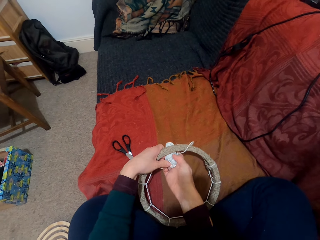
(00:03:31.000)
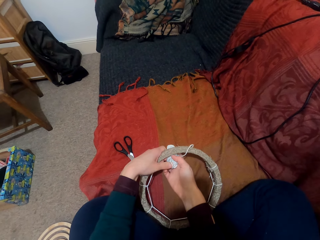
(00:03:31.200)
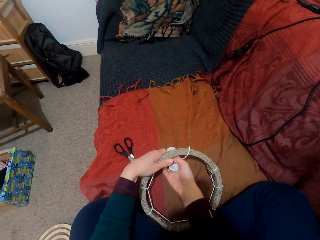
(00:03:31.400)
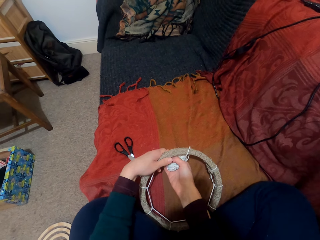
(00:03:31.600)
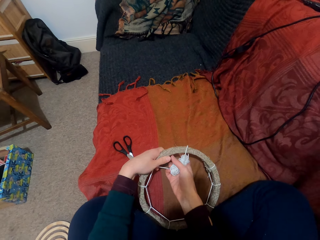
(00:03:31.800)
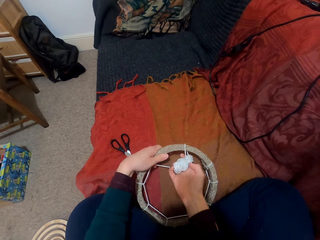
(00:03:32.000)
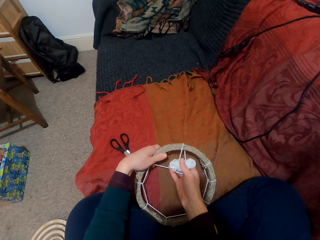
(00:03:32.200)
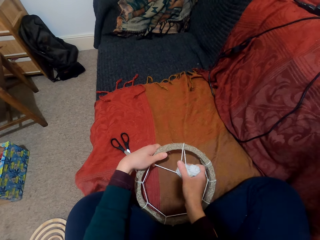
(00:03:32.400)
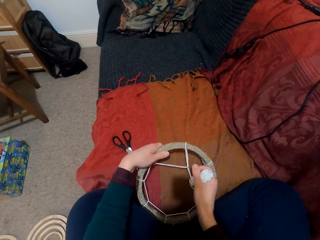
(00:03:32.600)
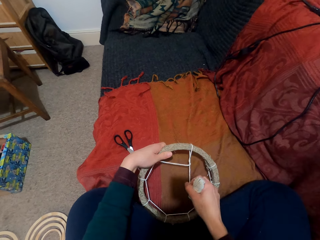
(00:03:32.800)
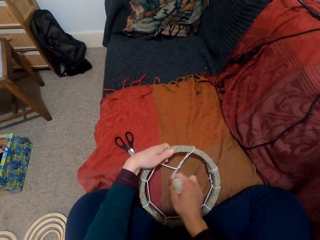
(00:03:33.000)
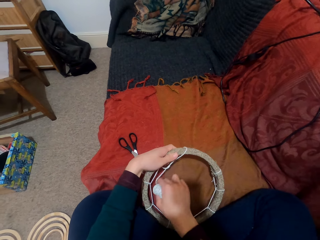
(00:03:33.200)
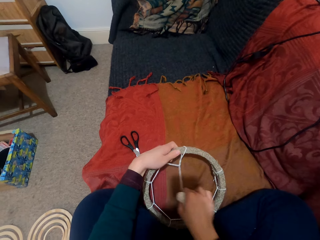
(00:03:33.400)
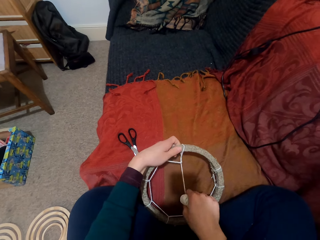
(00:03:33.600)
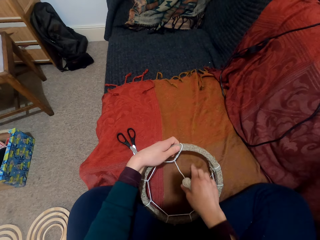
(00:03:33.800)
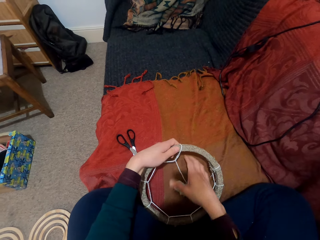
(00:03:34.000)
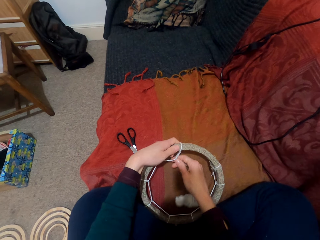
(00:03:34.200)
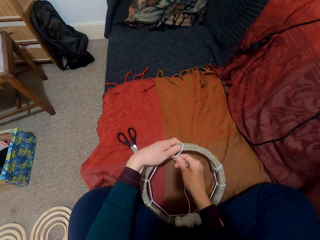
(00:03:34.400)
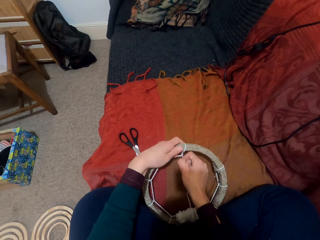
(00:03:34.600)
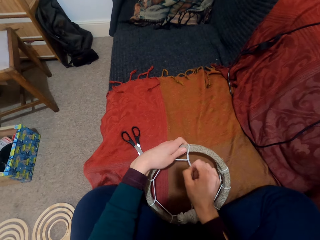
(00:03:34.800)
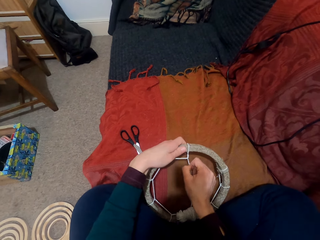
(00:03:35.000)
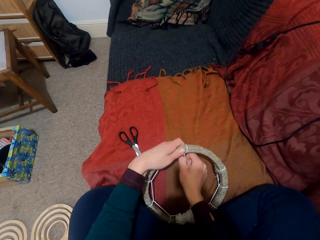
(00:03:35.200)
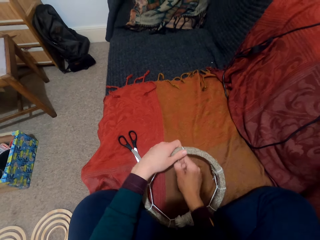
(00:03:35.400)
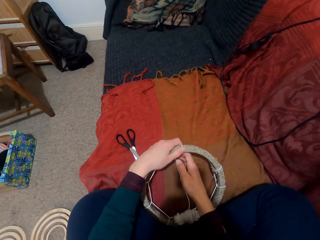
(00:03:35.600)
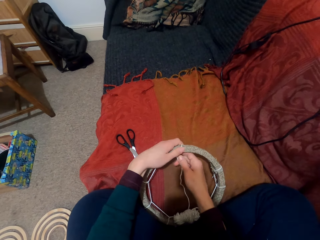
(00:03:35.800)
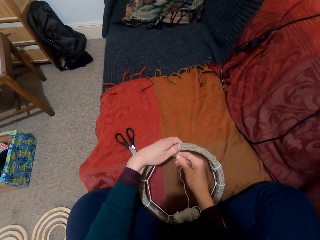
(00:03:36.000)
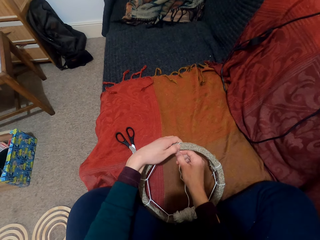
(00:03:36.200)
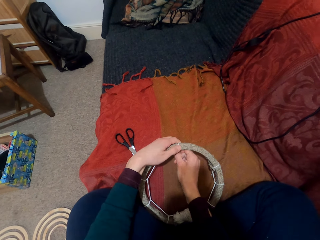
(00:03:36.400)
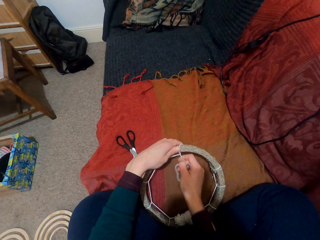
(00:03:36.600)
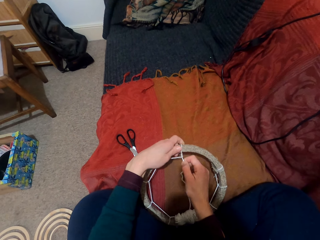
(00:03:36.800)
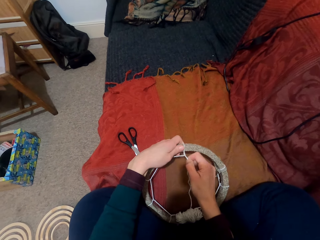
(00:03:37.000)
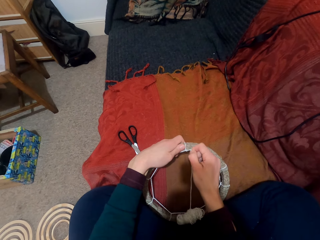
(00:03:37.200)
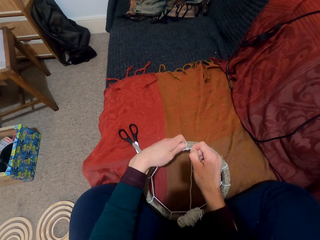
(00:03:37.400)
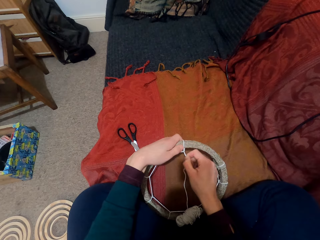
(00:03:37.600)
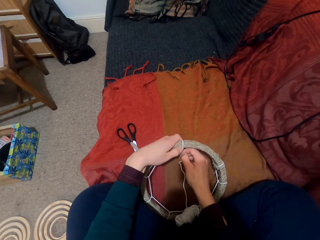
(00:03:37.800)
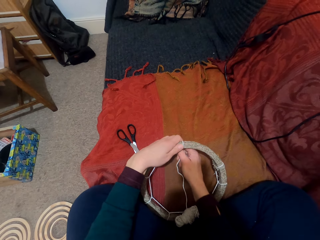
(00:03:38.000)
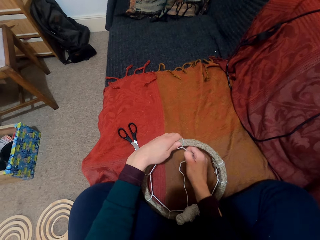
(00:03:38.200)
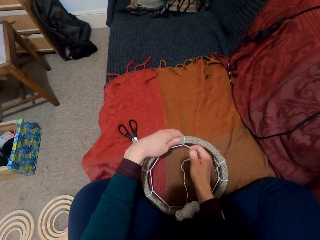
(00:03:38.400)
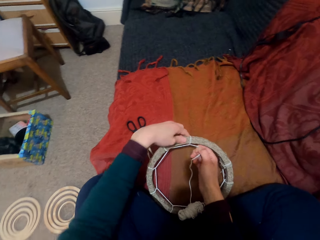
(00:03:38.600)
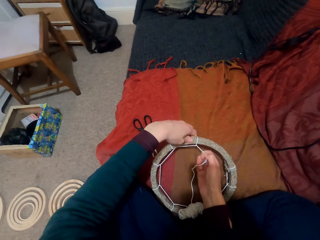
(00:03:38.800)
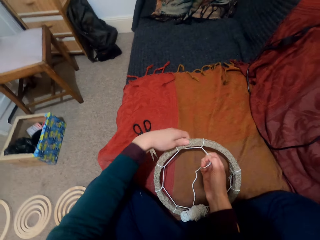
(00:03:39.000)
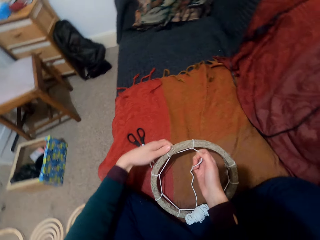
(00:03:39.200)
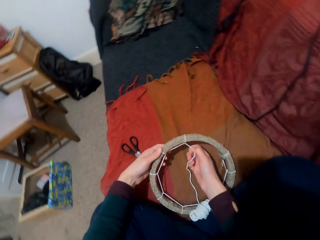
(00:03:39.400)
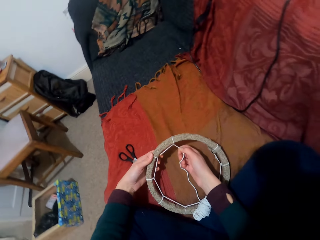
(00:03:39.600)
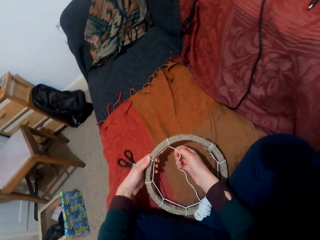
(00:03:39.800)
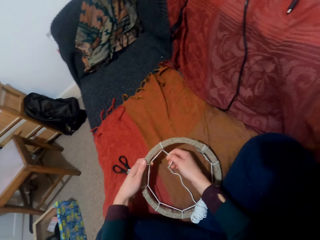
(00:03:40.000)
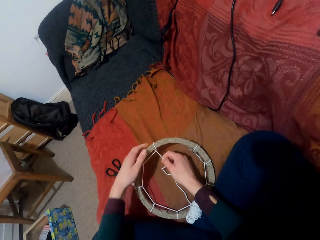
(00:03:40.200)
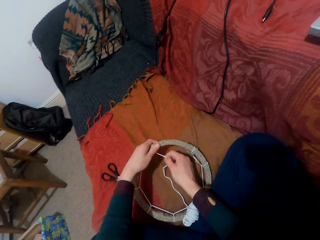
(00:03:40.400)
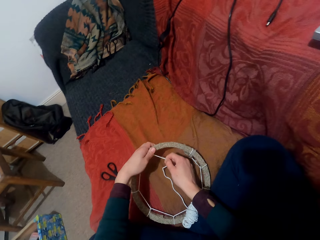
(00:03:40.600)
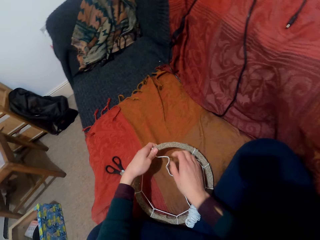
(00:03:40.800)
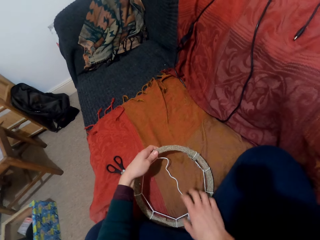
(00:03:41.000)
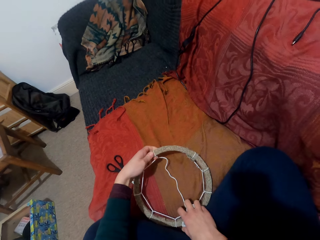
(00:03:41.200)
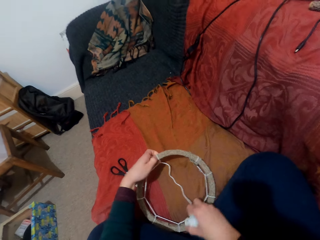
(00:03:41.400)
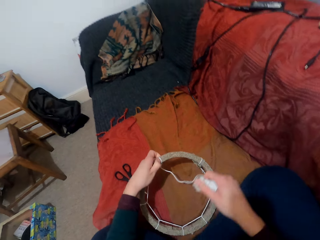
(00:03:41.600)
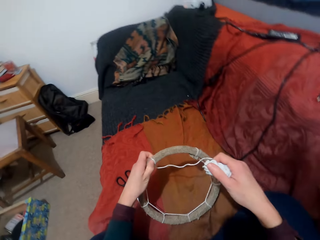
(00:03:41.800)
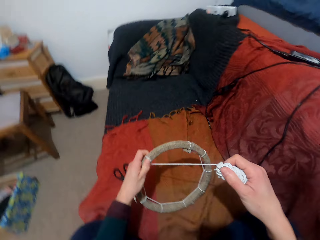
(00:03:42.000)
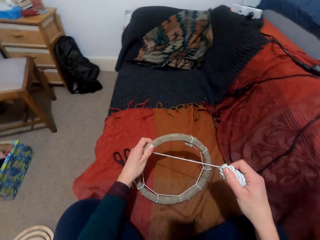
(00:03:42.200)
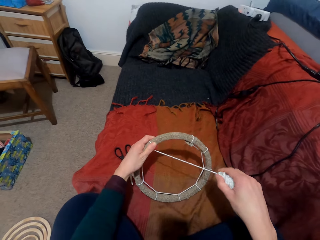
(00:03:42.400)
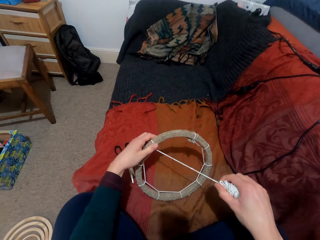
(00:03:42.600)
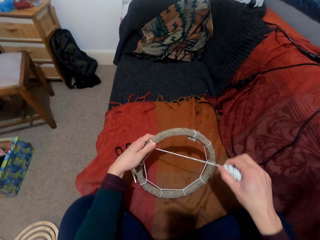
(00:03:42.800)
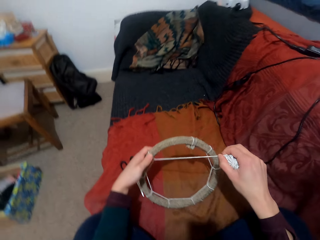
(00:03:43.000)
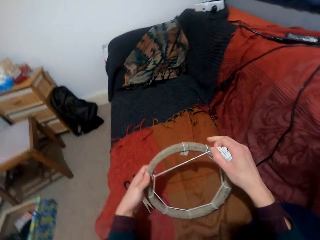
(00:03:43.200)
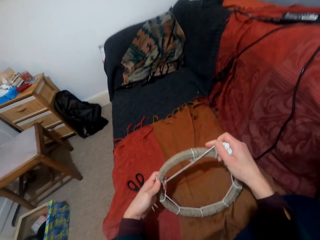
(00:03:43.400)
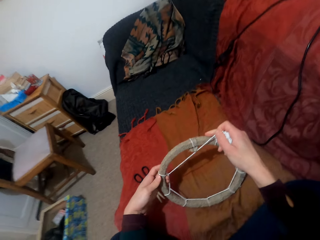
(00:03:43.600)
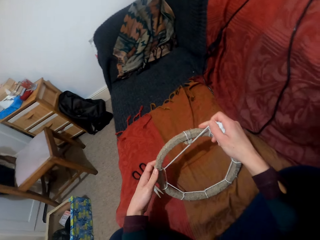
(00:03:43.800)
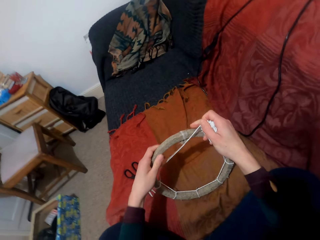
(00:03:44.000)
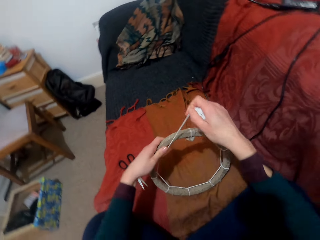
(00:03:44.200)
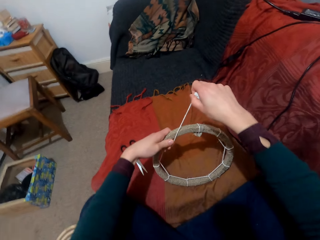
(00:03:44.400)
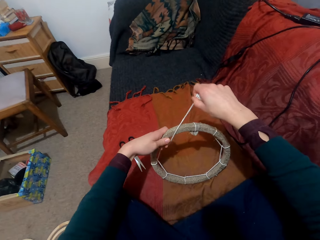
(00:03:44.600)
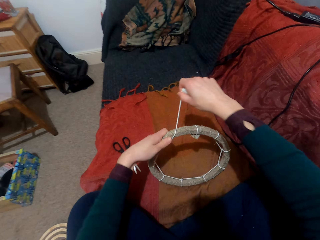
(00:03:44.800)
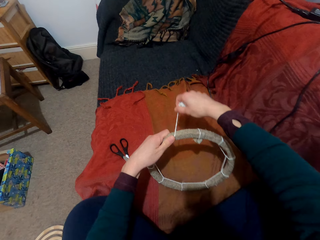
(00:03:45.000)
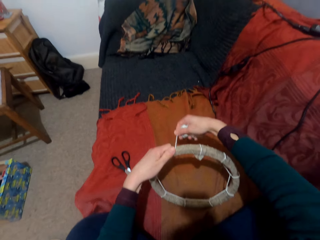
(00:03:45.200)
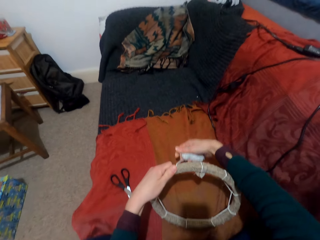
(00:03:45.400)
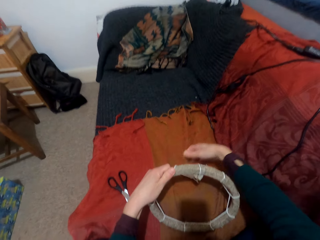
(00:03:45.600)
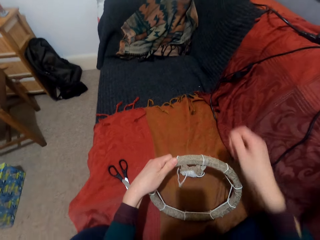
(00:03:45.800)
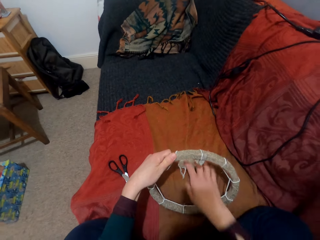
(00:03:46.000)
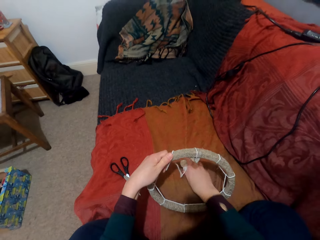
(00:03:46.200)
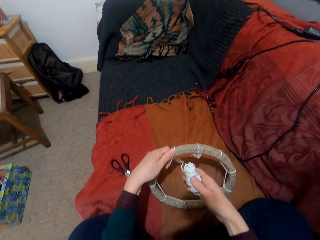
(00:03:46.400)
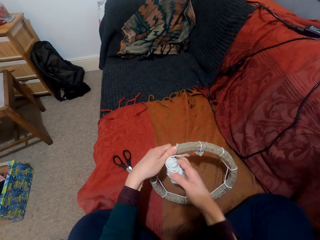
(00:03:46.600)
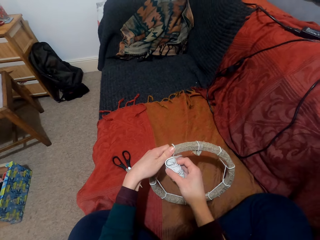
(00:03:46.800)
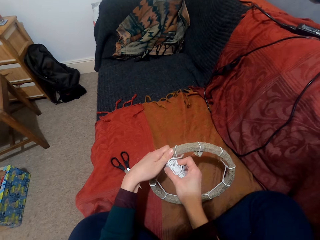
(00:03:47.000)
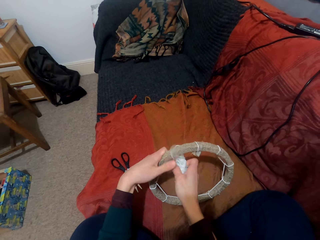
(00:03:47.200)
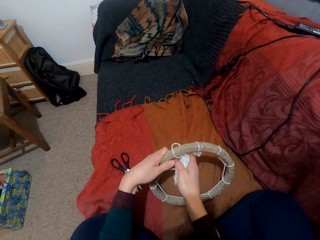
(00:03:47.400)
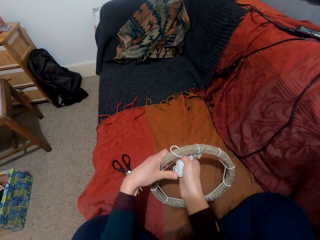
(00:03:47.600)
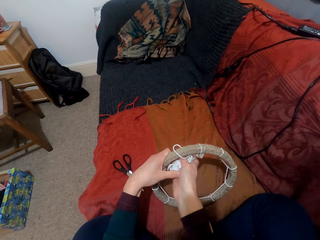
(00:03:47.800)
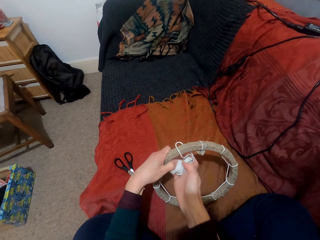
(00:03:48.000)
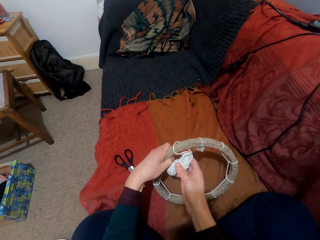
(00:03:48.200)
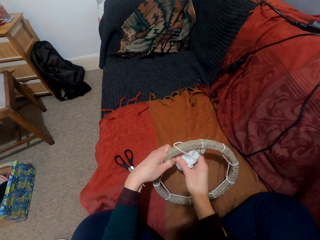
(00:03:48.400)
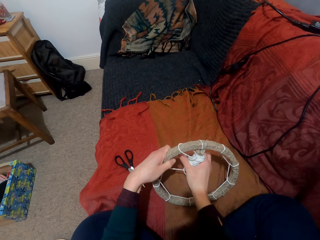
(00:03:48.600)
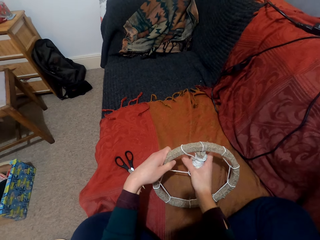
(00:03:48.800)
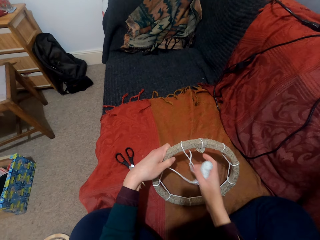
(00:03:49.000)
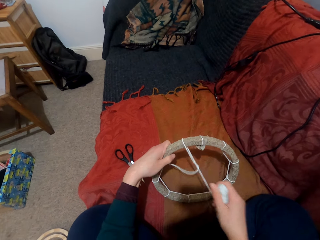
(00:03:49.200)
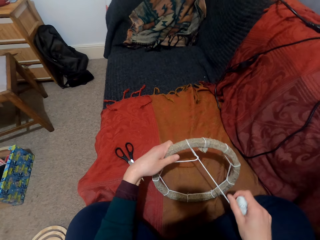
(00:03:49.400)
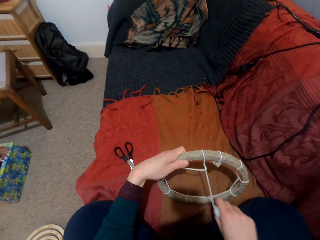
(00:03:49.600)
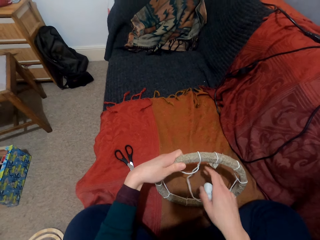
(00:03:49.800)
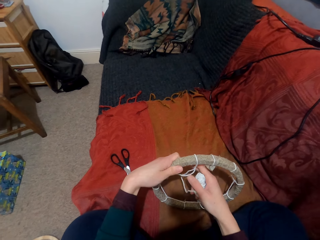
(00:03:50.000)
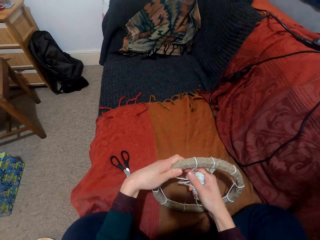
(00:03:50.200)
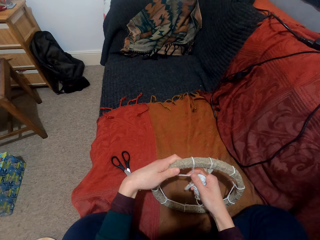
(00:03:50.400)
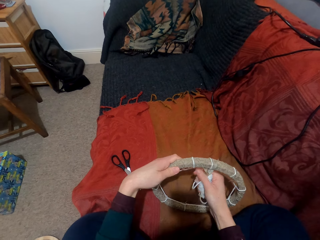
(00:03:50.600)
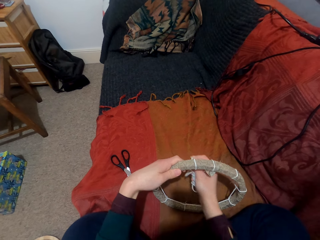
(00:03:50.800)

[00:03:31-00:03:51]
The camera wearer ties the thread on the ring. They put down the thread. They take the thread. They tie the thread.

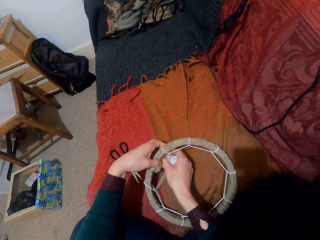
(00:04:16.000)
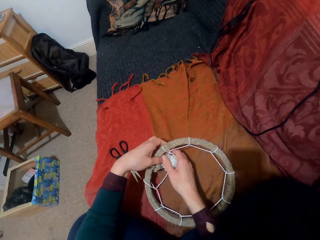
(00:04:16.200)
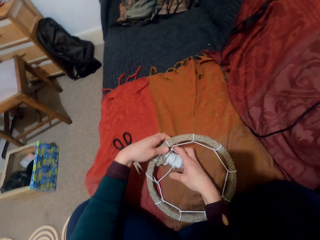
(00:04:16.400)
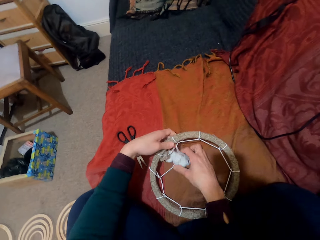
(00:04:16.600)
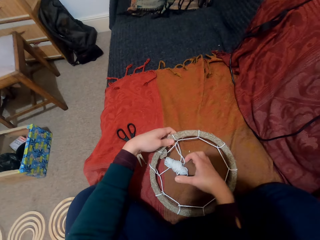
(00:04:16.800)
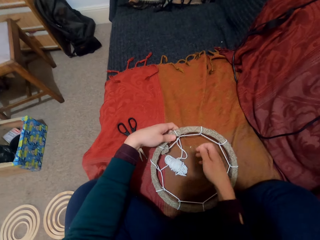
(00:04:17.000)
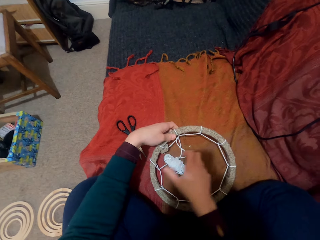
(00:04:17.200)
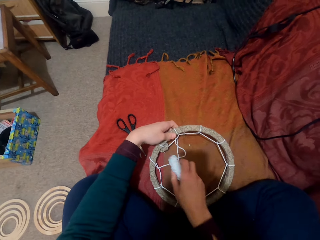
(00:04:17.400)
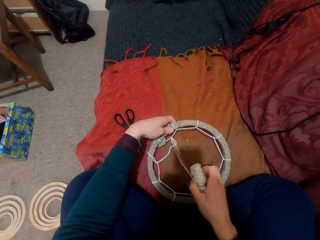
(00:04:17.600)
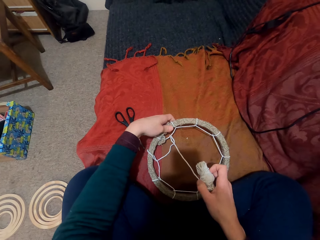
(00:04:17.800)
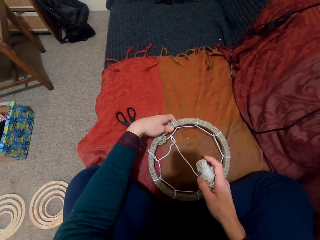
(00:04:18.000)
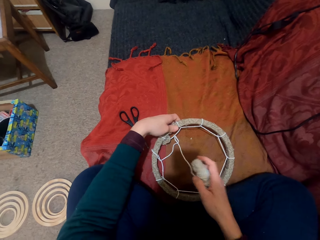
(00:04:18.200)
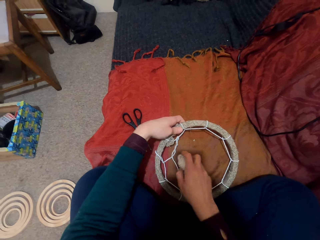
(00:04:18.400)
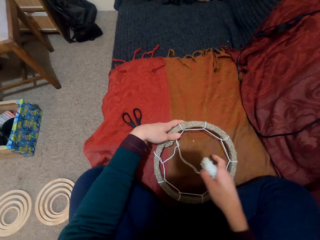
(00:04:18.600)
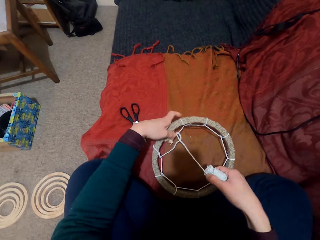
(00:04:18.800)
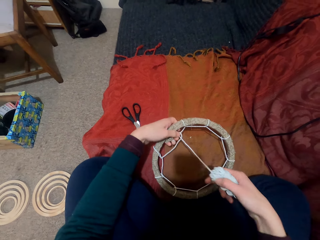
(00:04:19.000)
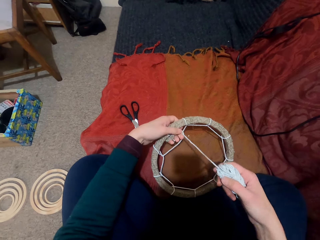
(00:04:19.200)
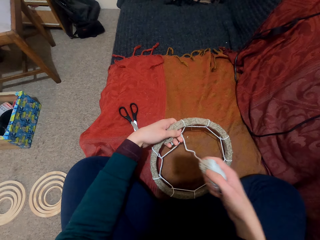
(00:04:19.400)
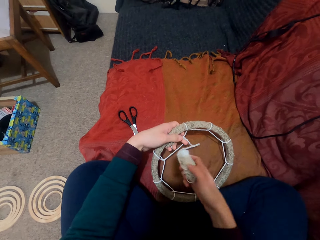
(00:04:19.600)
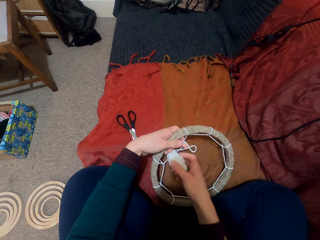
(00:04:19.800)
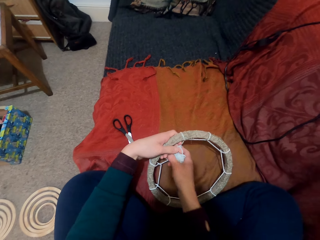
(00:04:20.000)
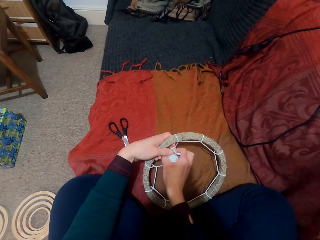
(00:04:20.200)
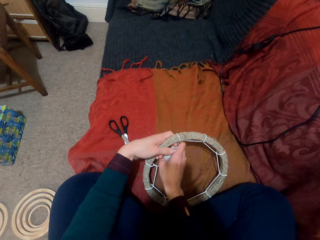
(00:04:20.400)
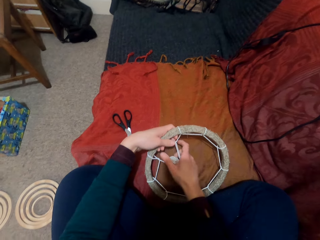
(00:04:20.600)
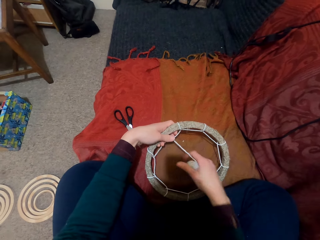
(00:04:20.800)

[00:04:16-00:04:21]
The camera wearer takes the thread. They tie the thread on the ring.
